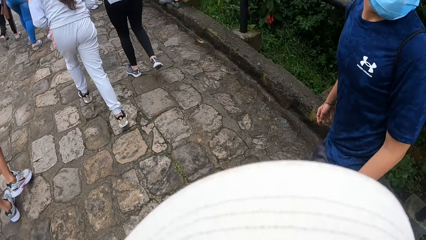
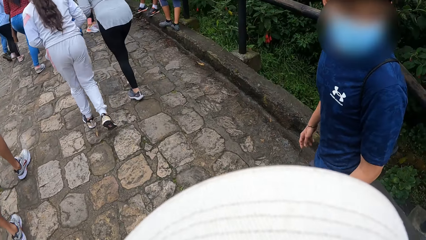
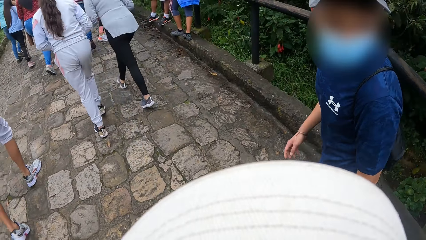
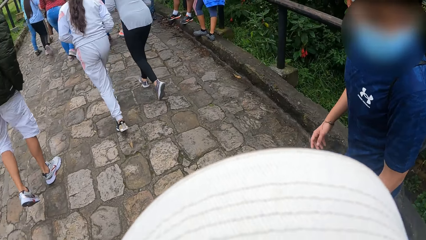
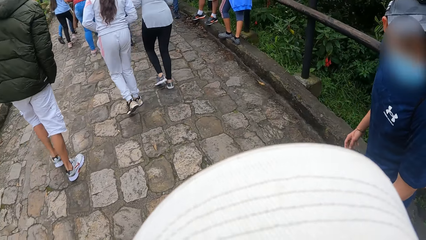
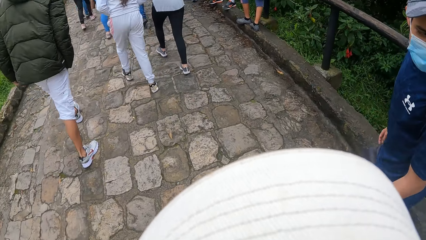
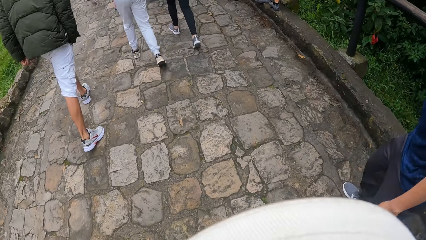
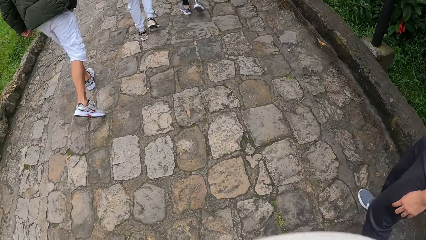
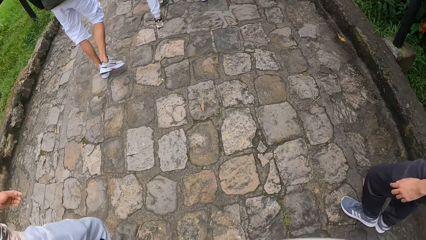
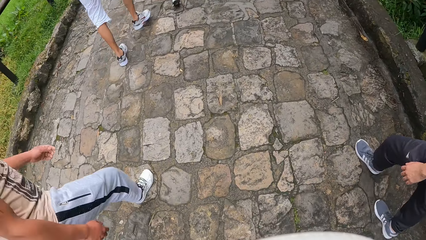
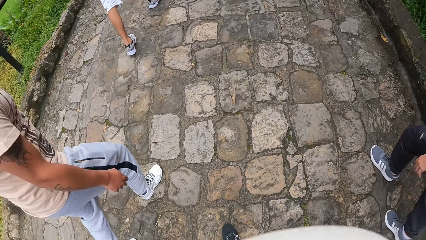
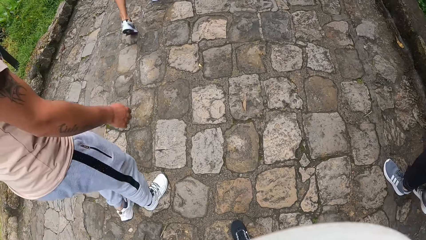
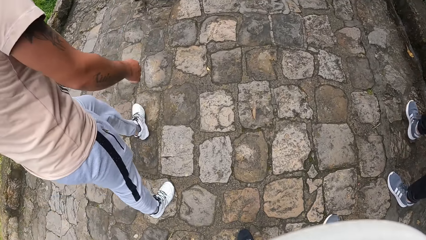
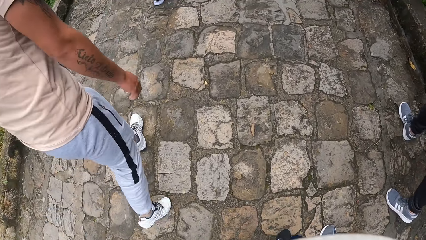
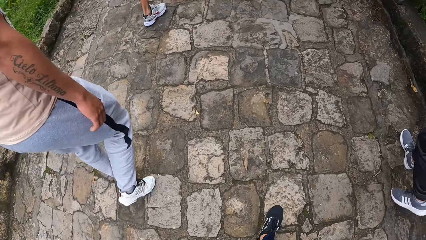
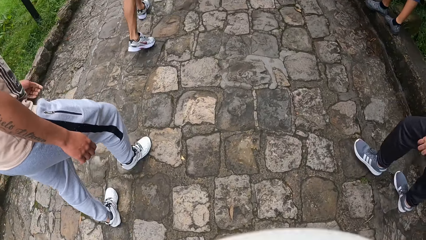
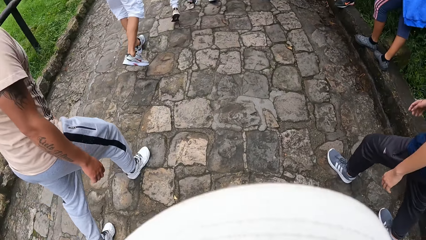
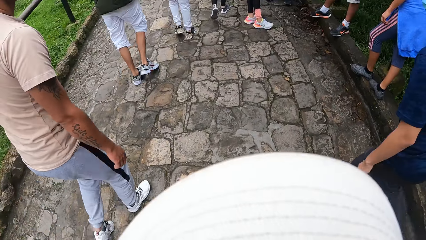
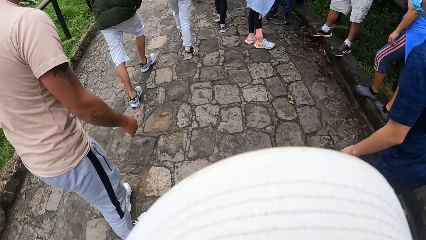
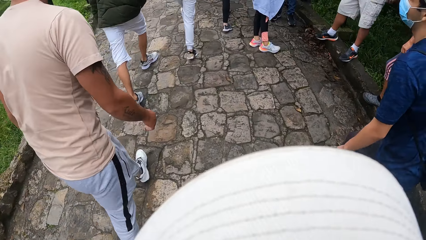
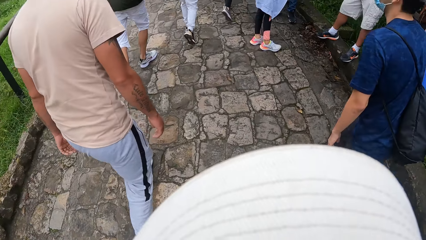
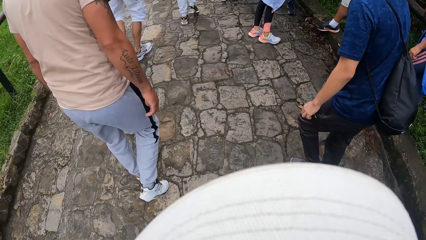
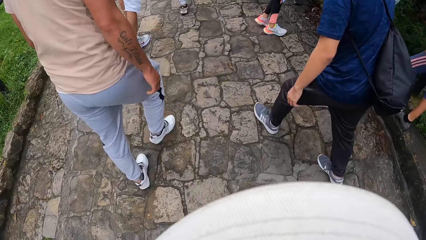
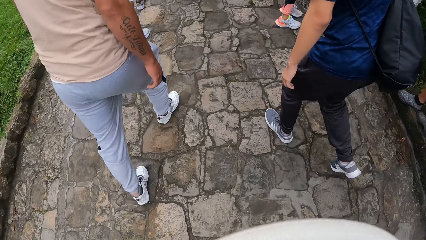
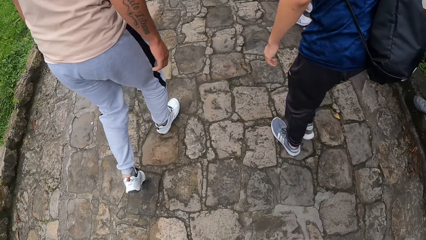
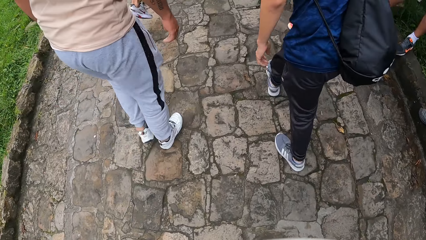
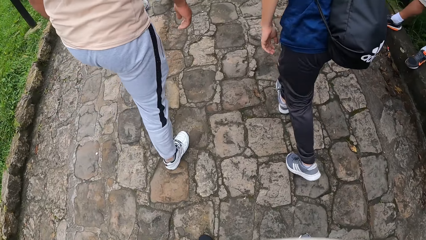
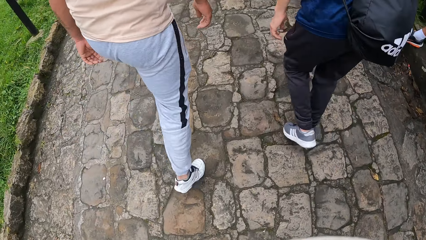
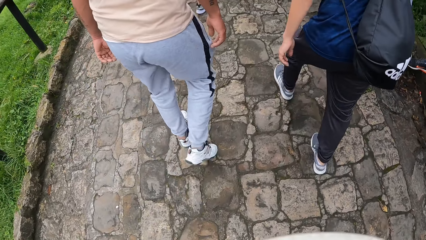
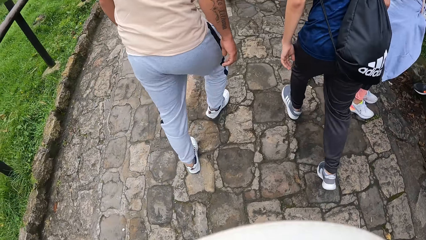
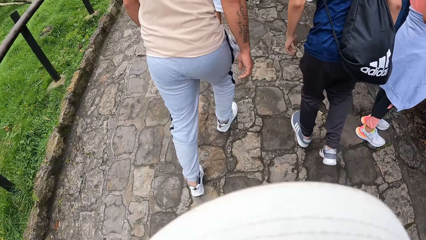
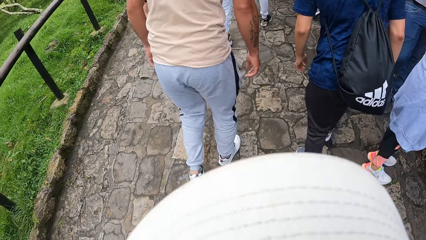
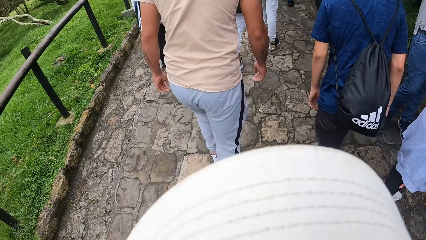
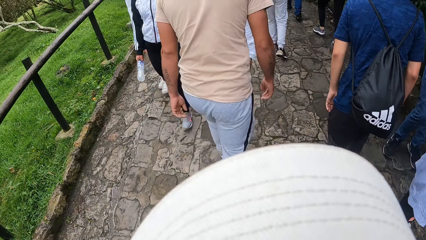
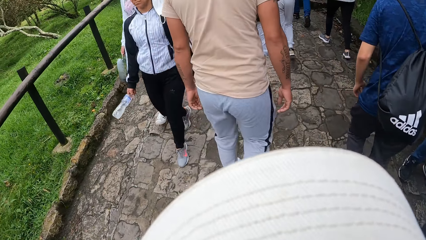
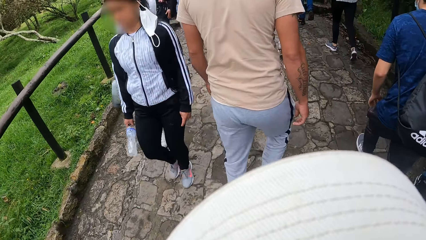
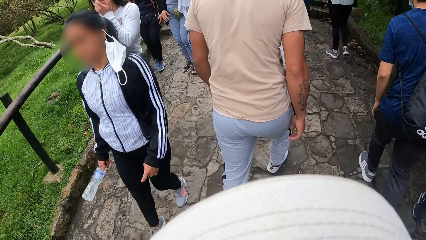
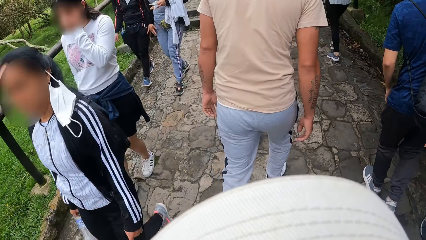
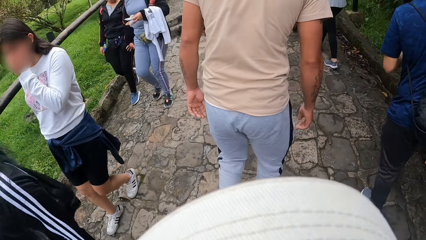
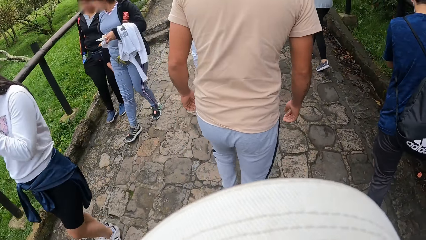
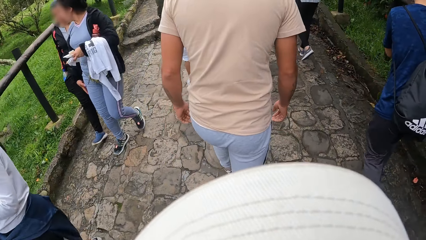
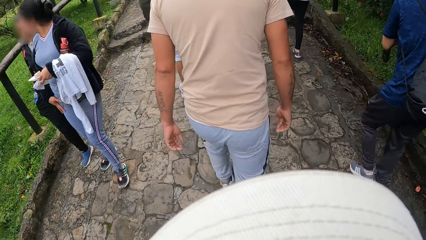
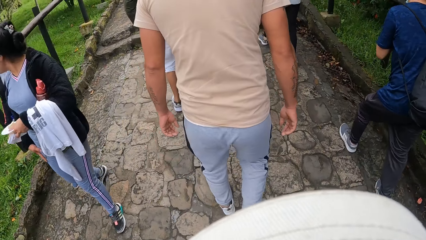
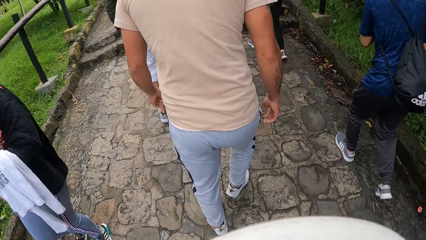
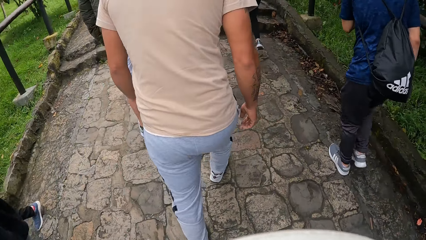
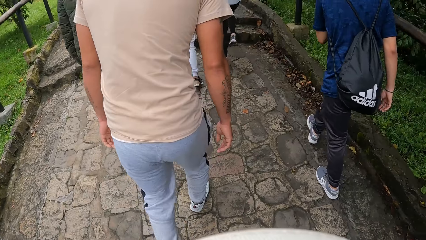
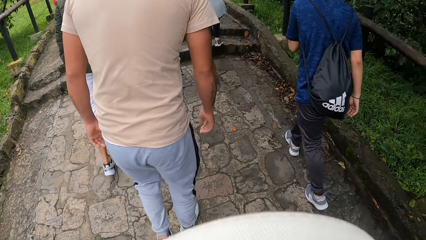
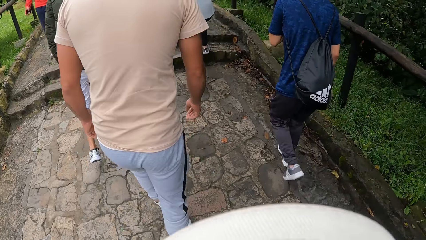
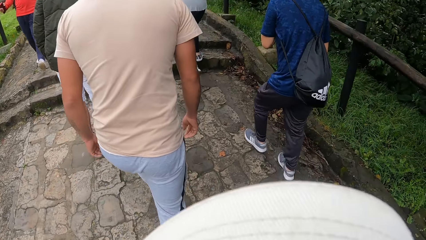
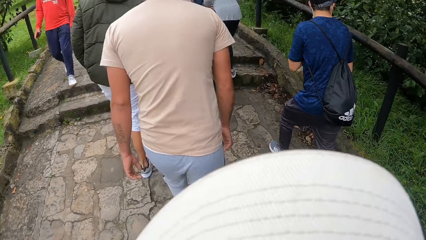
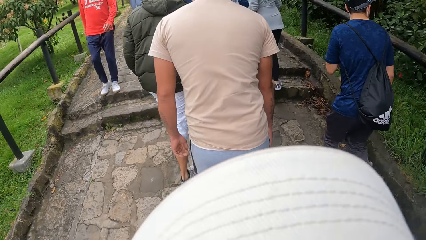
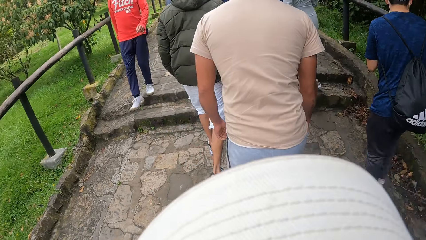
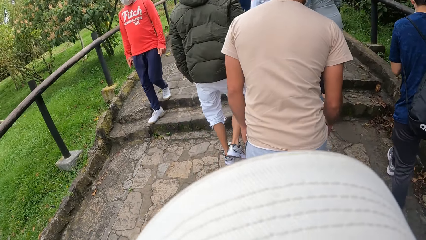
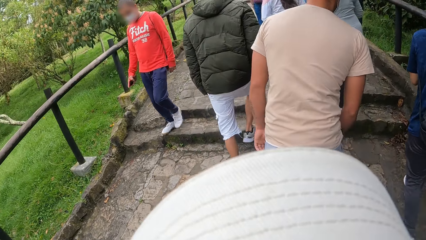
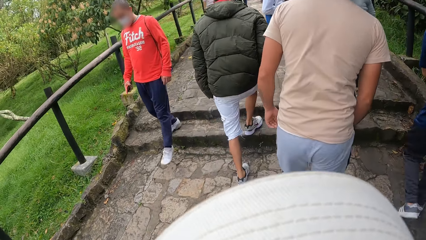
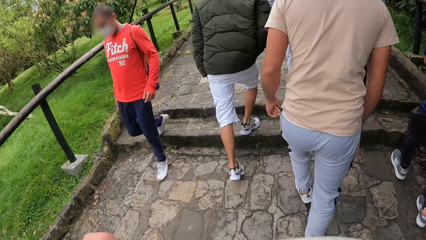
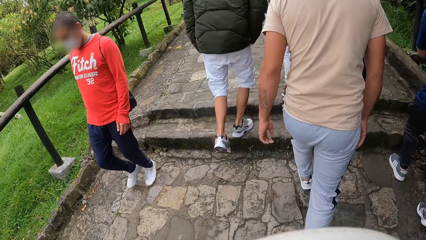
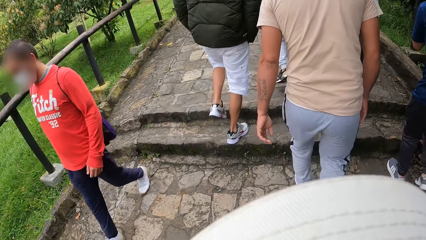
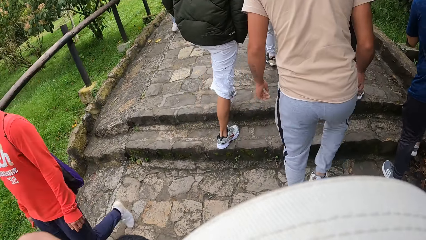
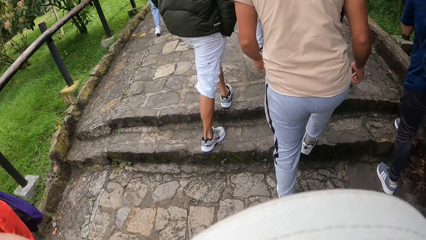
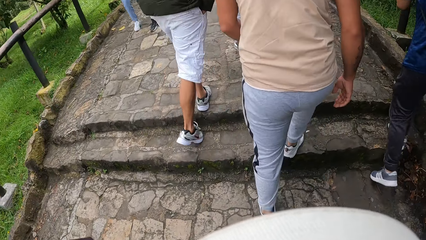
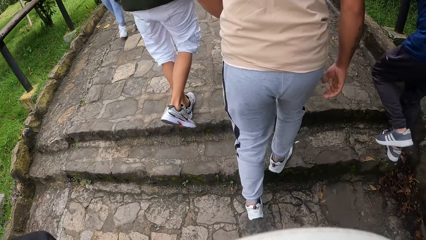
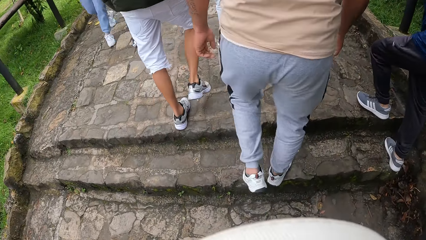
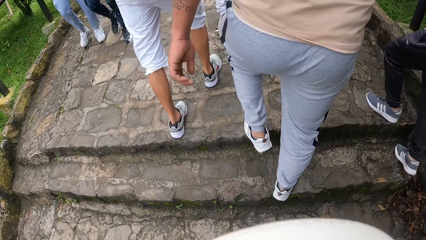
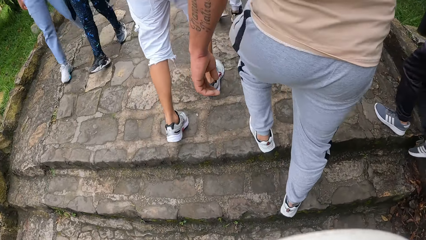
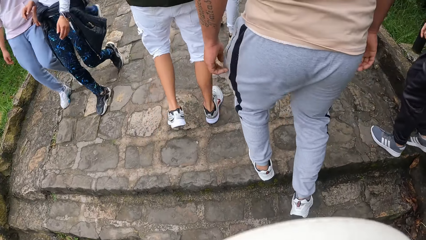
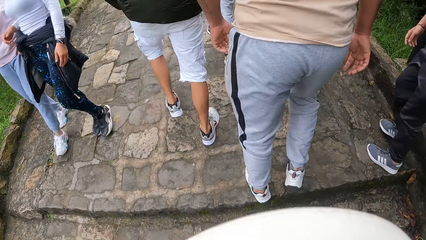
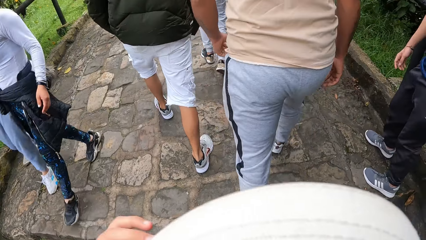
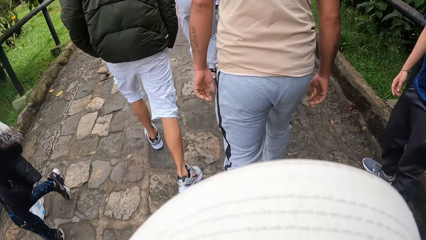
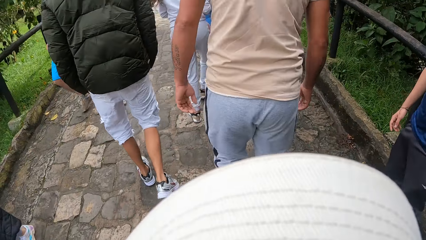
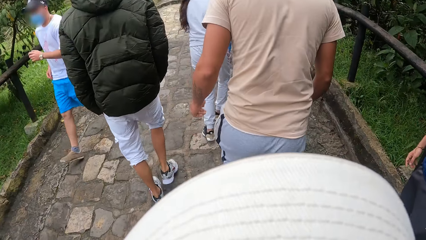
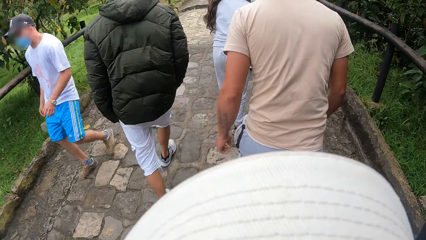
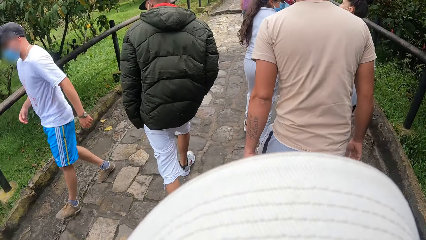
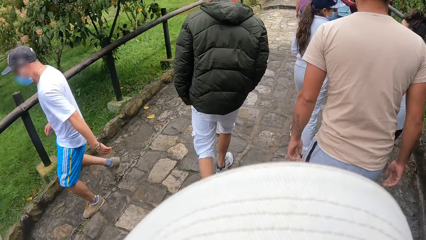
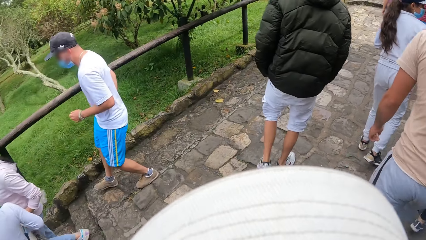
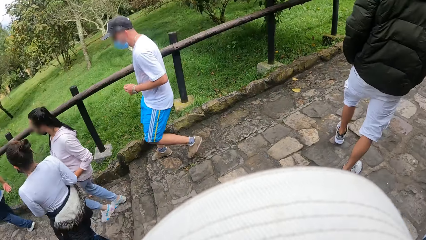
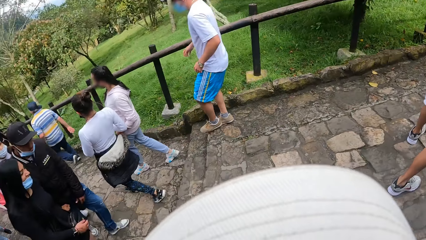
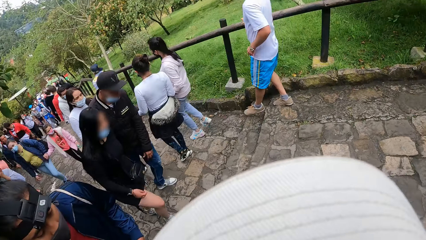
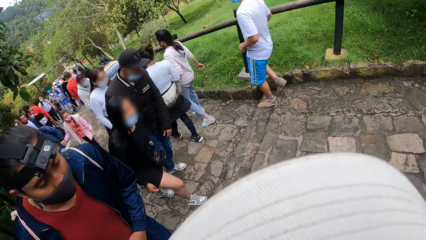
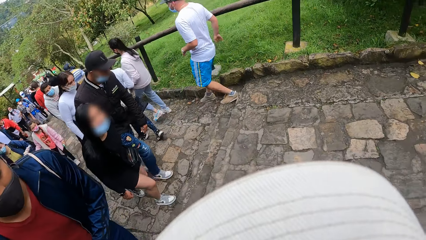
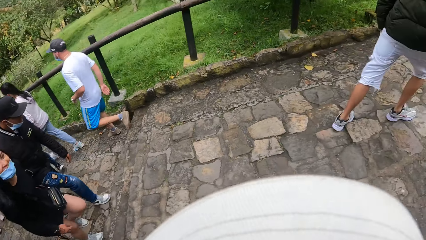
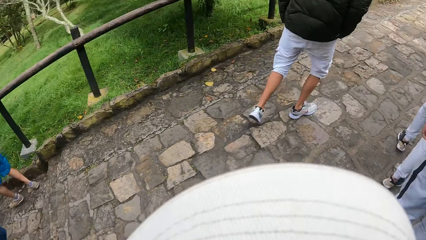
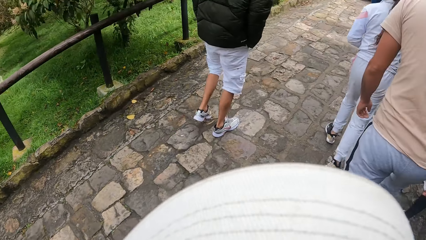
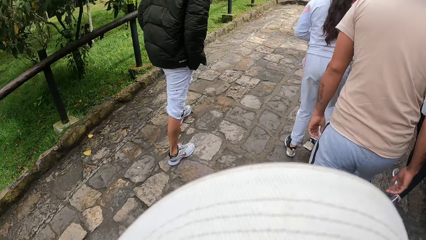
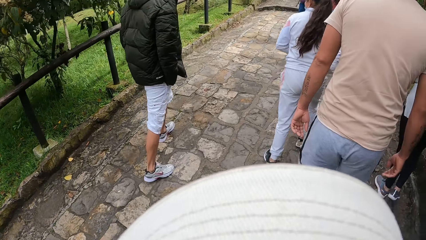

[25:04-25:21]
The camera wearer walks around the pavement. The man climbs the stairs. The camera wearer looks around. Another man climbs the stairs.
